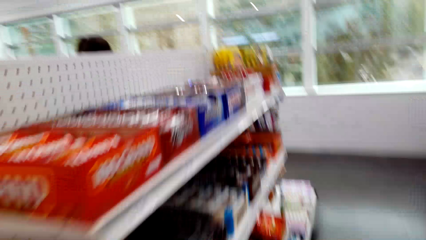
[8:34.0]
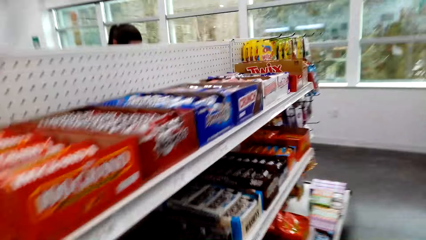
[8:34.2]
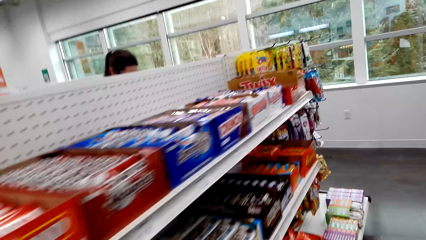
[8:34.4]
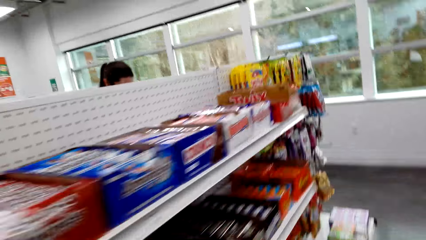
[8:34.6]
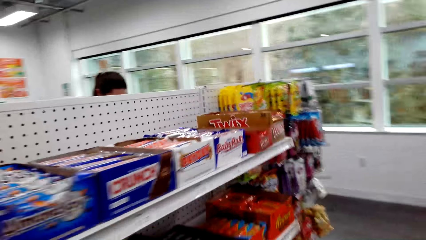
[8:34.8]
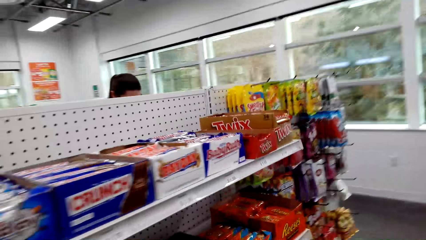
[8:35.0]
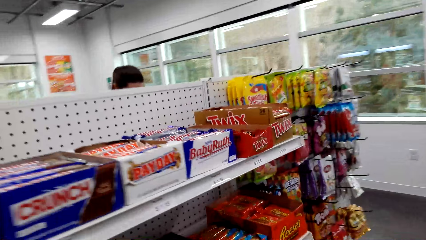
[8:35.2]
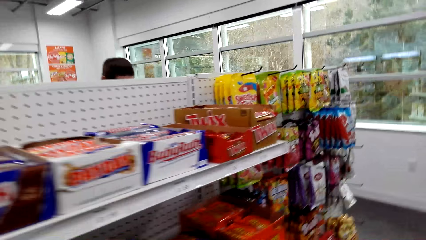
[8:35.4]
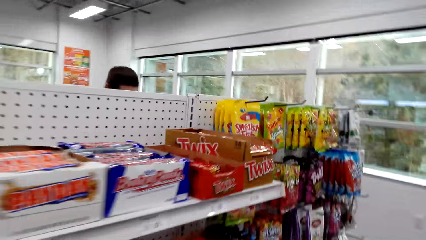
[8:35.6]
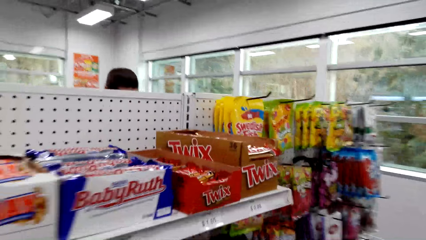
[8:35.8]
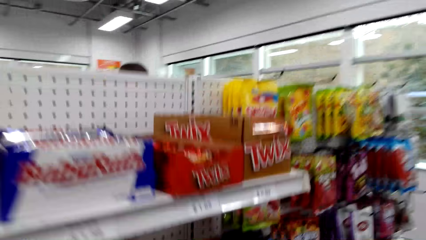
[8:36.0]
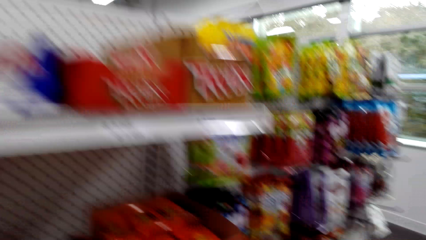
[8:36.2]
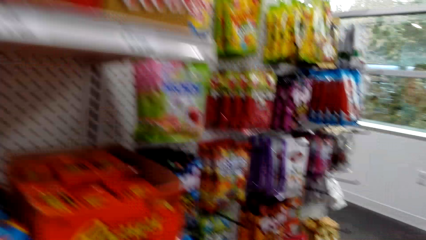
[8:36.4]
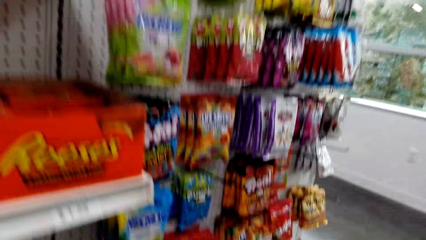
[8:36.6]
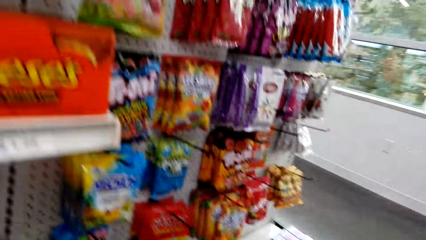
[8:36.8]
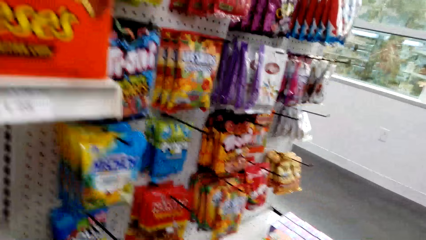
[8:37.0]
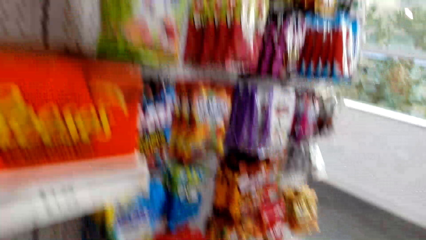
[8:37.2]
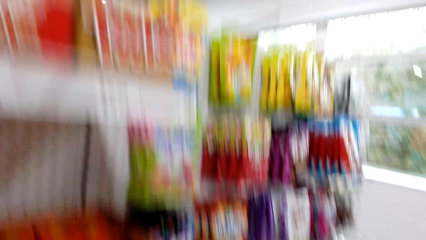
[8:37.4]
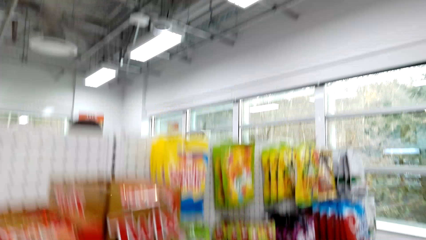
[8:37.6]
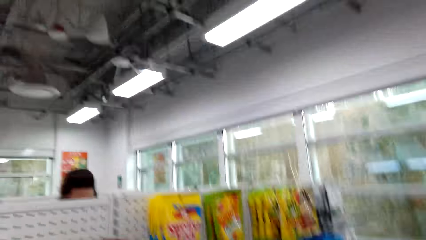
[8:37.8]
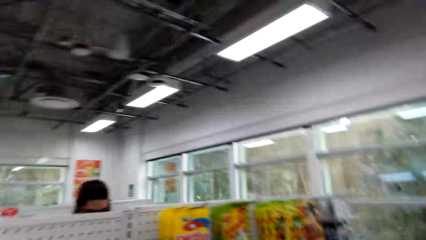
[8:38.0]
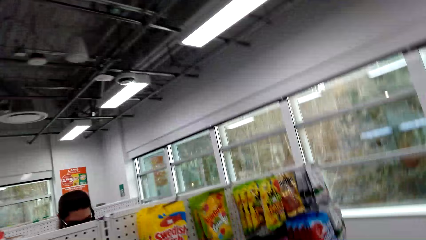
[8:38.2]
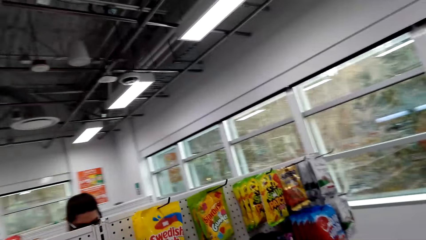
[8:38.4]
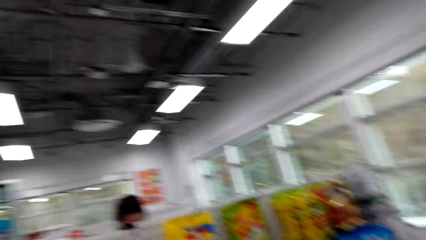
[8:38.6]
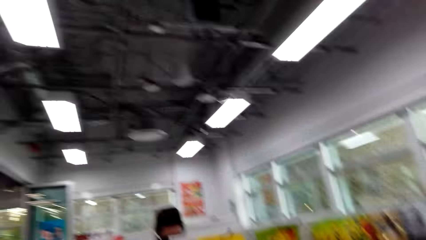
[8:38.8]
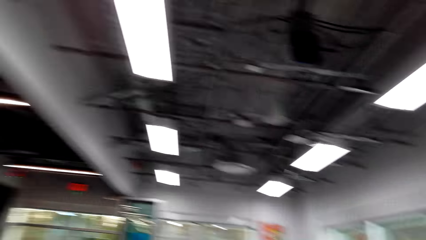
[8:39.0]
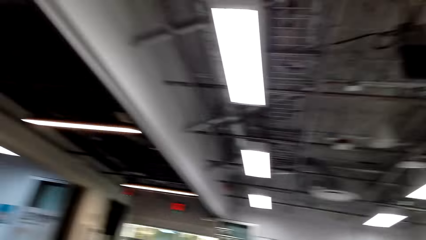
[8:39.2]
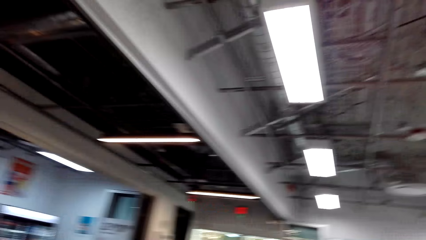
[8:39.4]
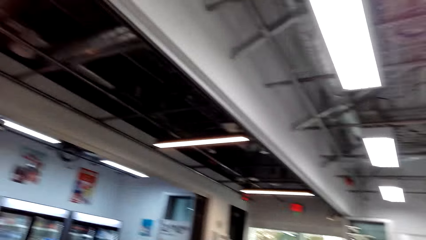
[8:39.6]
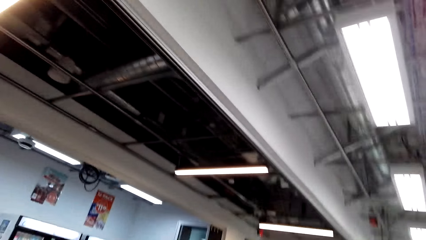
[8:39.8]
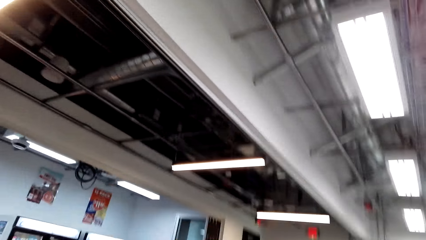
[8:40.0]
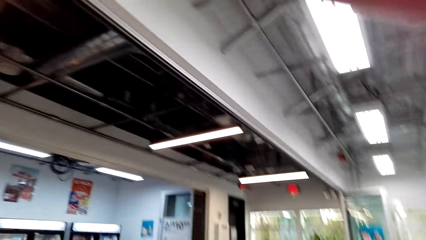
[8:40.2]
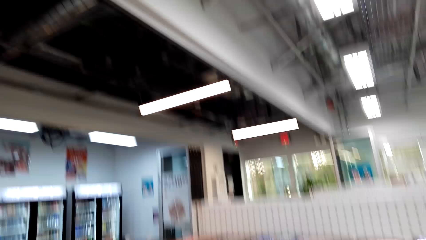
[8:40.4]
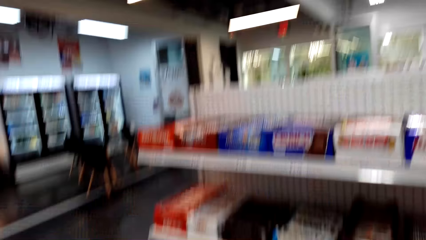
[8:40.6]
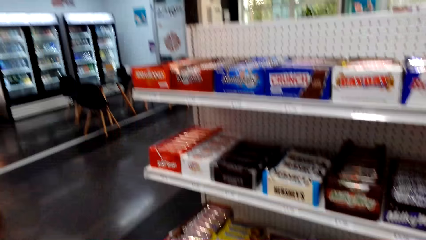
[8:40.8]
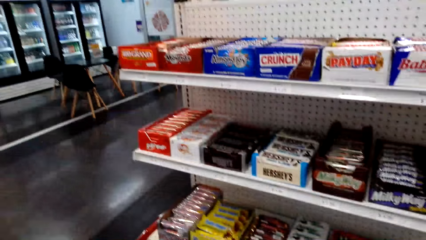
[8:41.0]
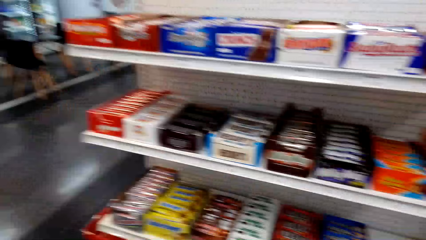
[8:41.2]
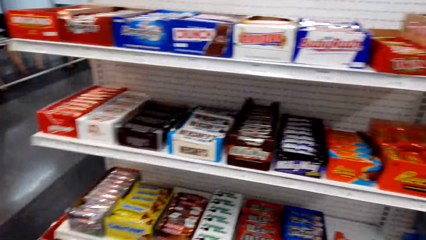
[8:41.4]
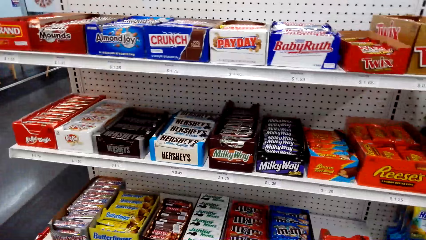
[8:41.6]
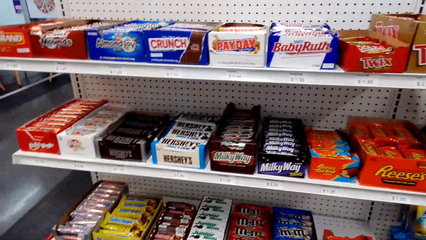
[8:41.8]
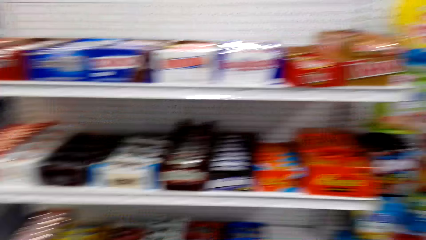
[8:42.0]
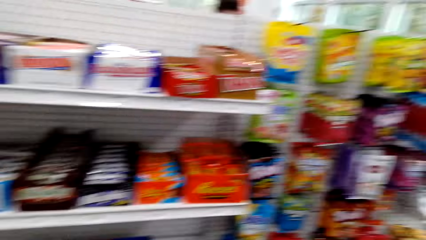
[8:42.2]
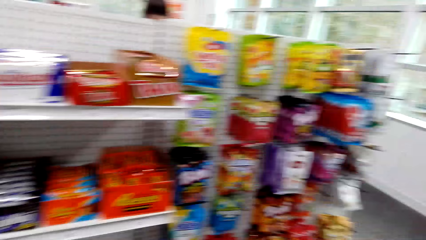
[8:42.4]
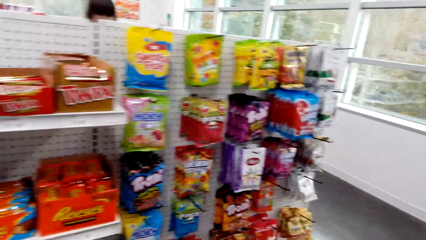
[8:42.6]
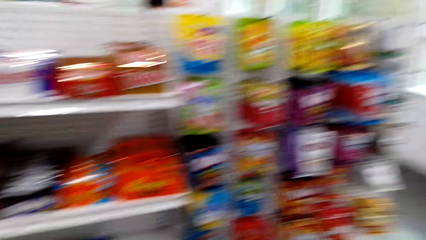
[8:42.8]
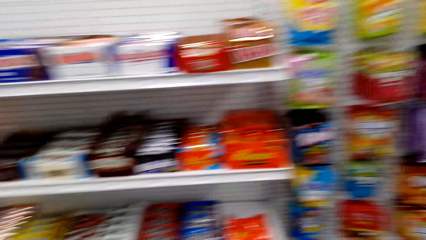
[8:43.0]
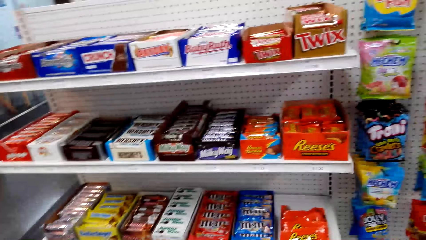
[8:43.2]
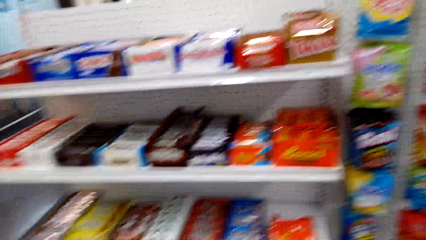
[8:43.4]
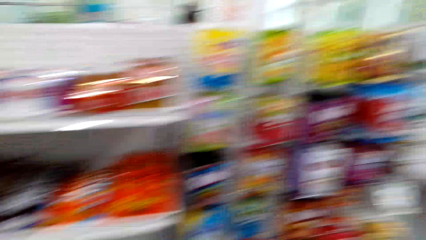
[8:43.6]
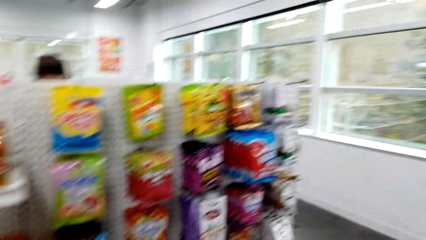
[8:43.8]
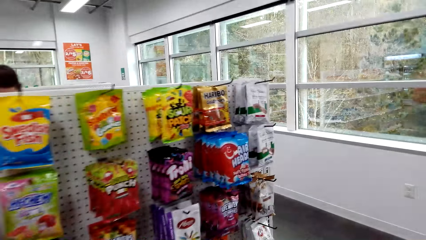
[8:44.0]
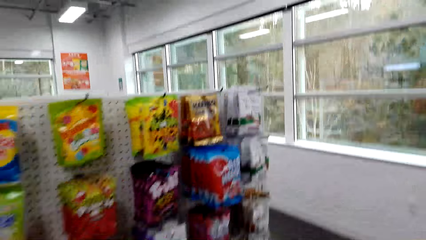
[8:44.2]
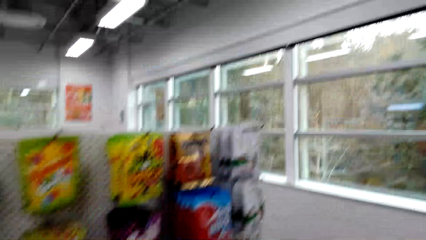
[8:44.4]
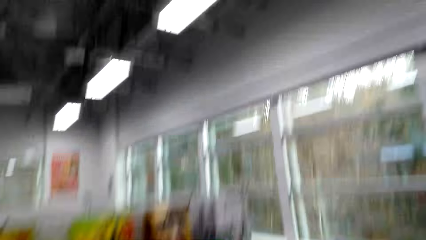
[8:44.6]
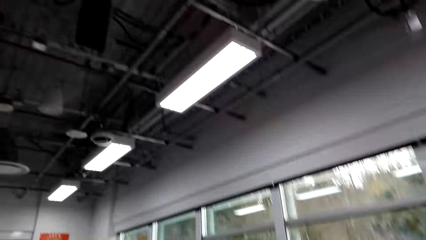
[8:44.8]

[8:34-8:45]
The camera wearer looks around the supermarket. They look at the items on the shelf.

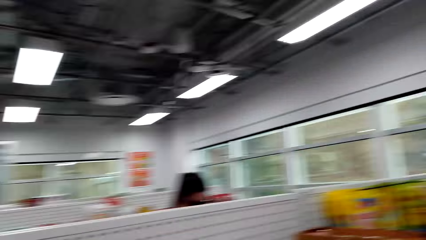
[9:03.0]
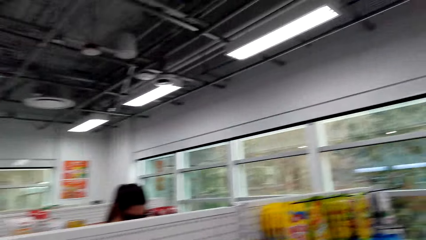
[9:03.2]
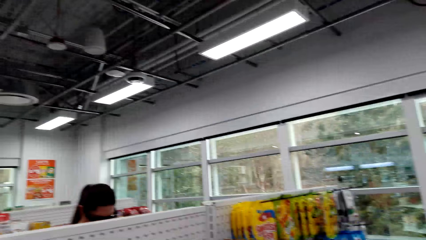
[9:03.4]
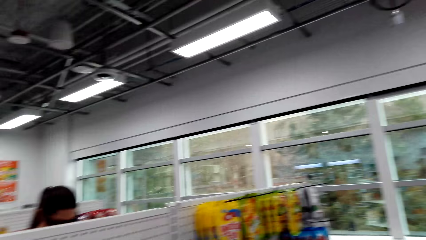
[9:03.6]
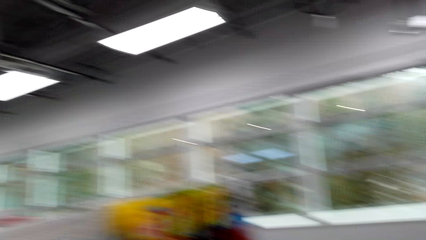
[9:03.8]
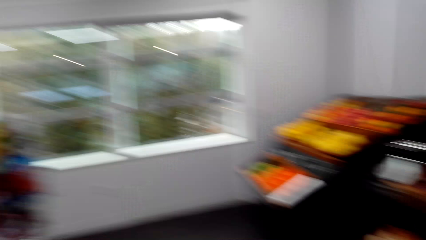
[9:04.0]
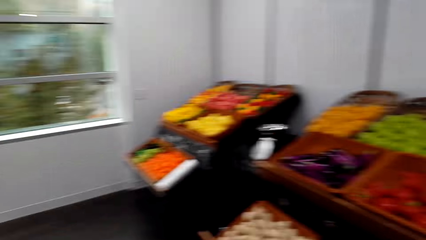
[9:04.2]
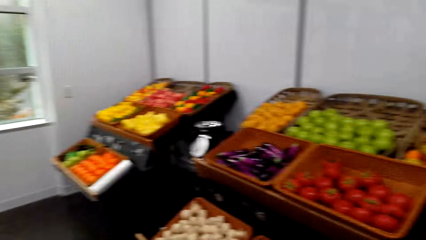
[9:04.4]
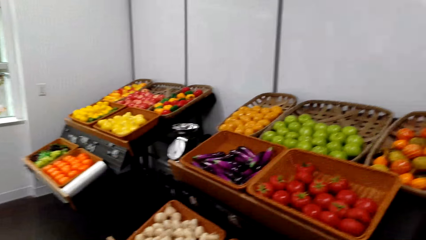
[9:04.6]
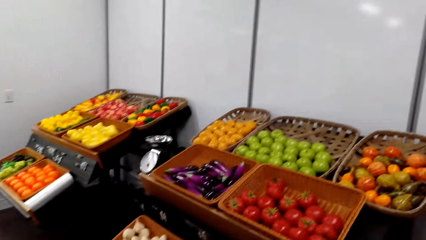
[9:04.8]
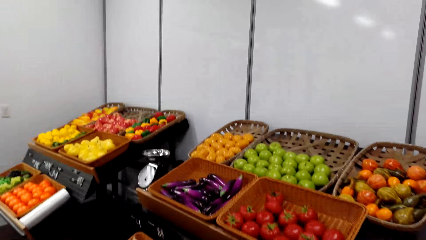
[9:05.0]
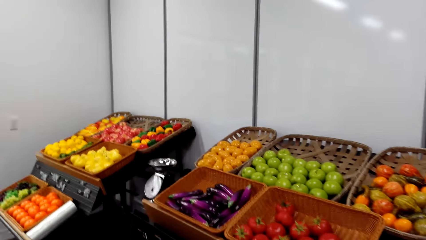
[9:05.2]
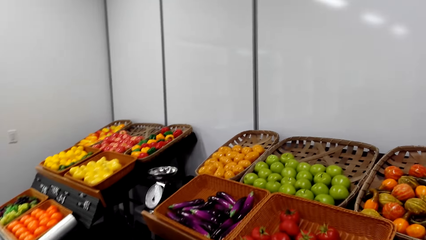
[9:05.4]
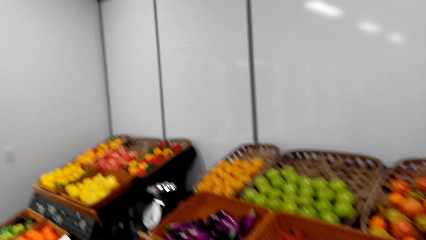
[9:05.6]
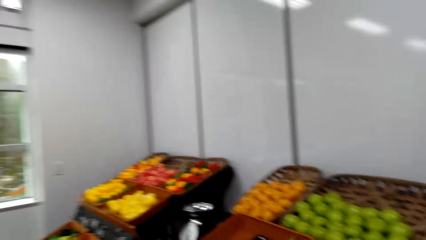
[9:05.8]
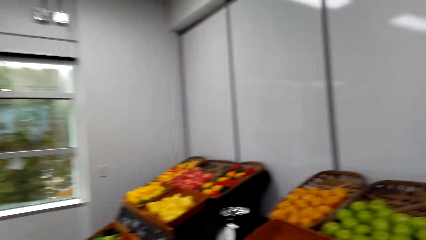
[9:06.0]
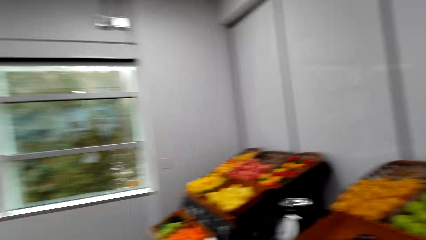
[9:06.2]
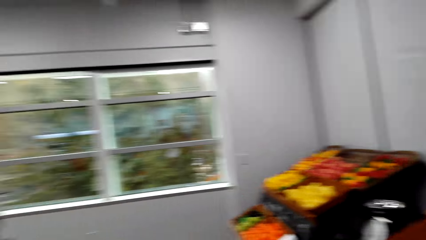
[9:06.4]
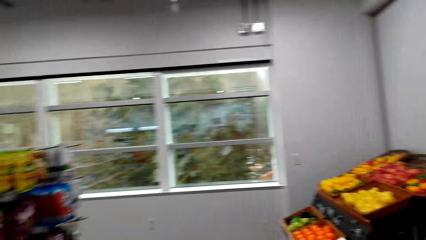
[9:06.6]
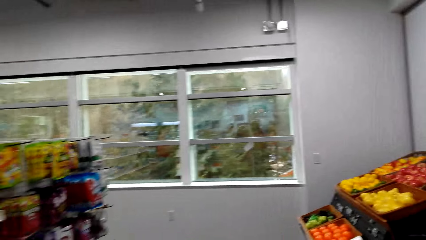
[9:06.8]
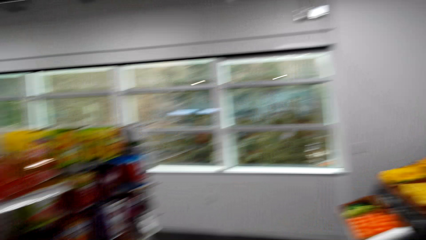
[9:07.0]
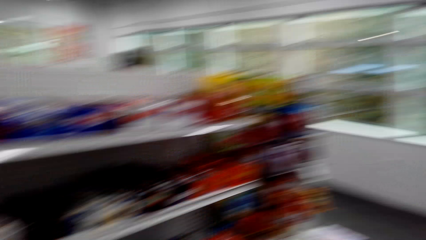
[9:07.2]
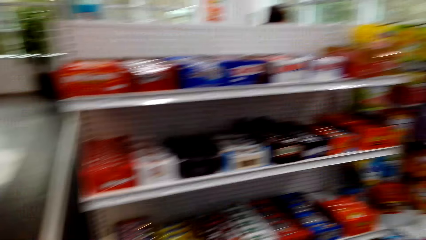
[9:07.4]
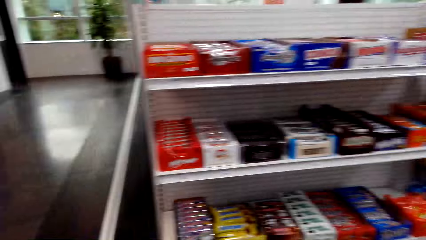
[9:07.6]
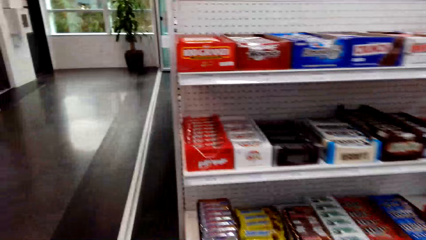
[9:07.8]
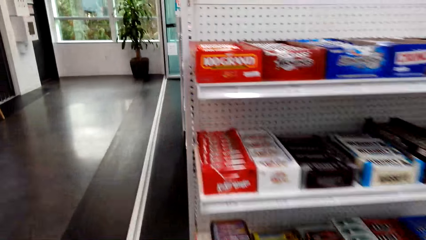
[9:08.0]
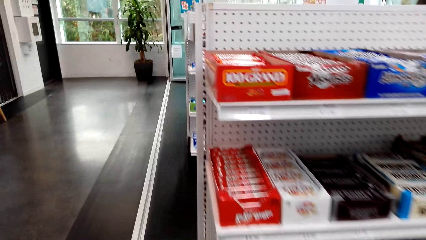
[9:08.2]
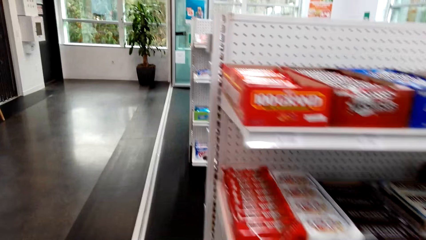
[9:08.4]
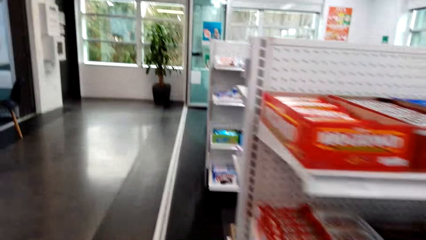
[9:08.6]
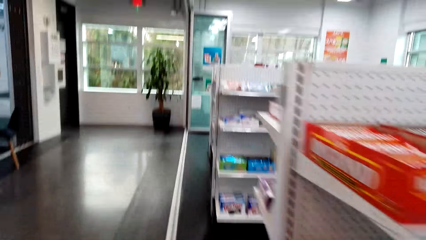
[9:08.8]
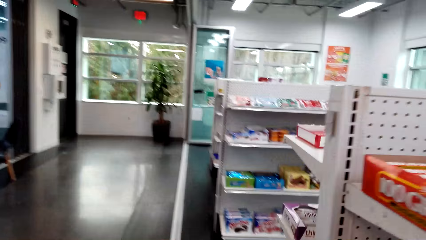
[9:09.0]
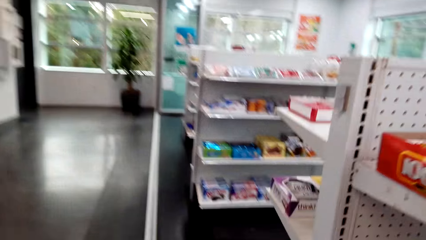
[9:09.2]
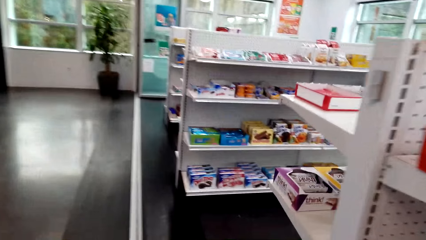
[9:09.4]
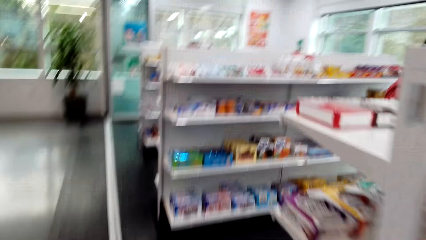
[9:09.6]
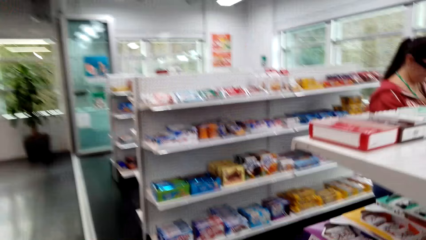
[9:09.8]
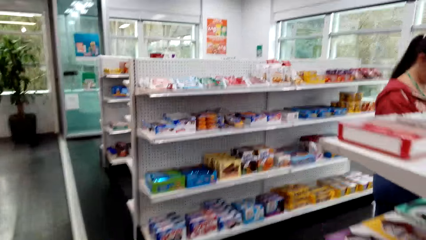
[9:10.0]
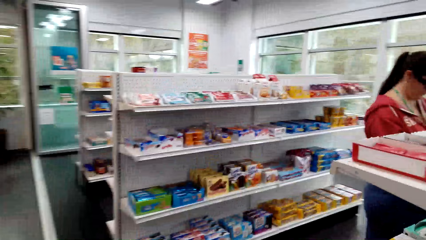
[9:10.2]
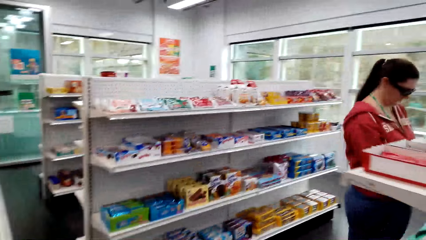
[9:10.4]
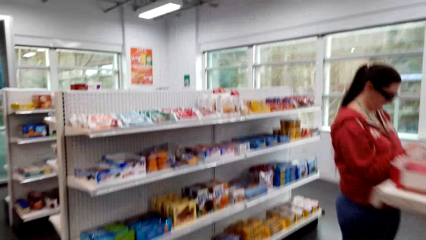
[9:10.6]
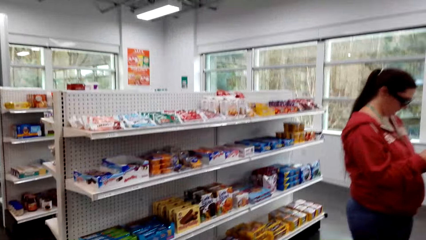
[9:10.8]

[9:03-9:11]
The camera wearer looks at the fruits. They look at the items on the shelf. They walk around the store beside the shelf.
